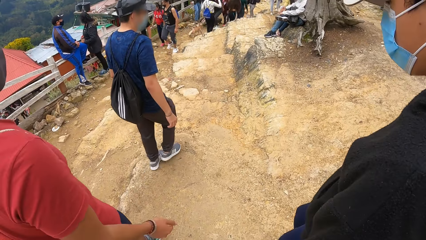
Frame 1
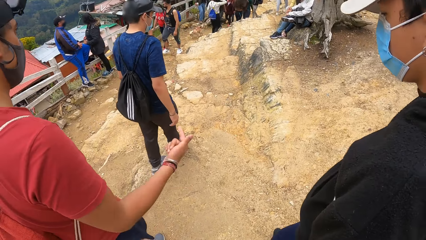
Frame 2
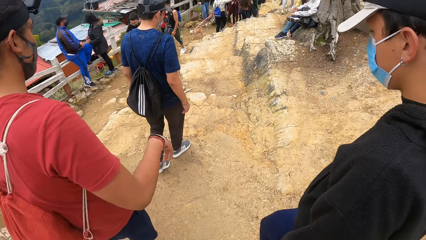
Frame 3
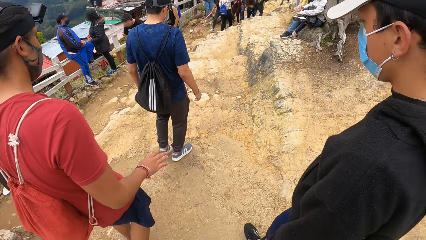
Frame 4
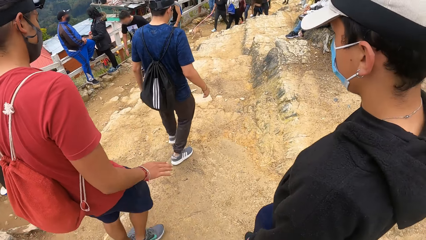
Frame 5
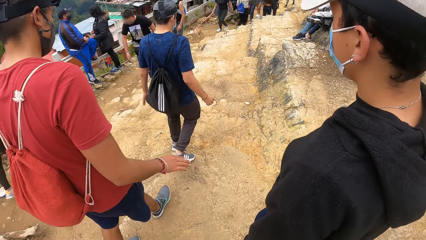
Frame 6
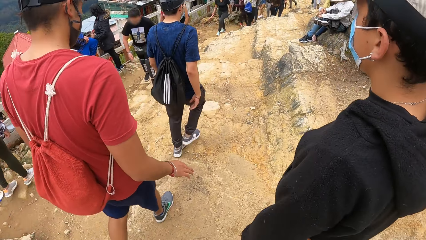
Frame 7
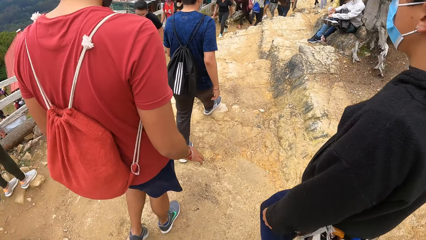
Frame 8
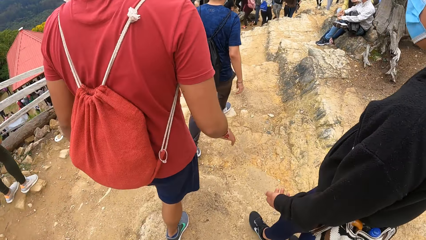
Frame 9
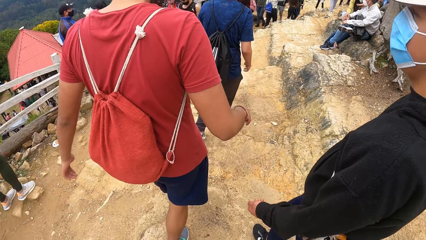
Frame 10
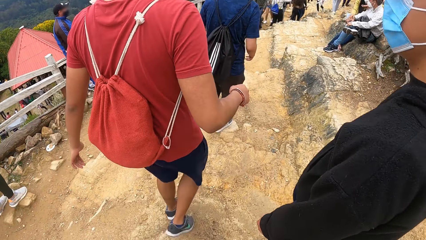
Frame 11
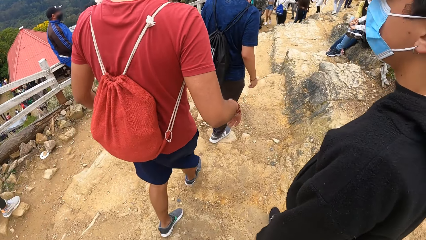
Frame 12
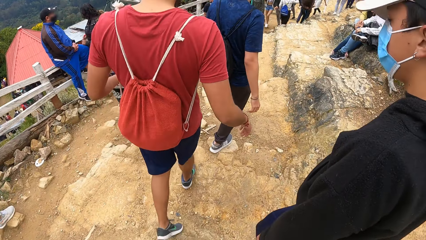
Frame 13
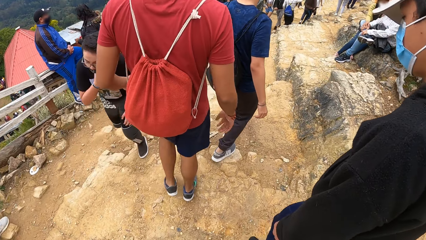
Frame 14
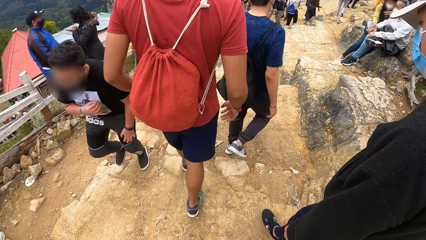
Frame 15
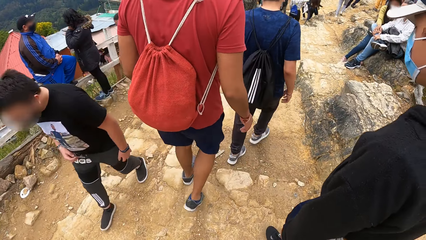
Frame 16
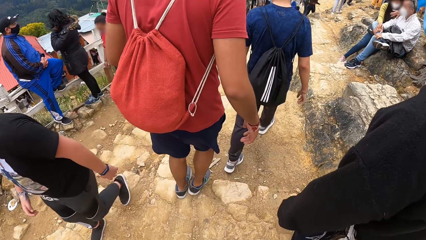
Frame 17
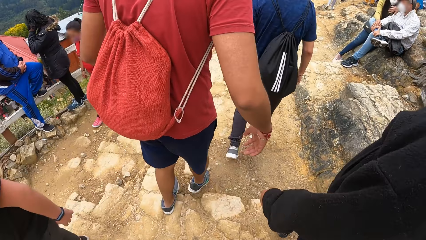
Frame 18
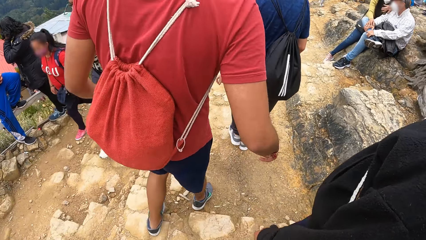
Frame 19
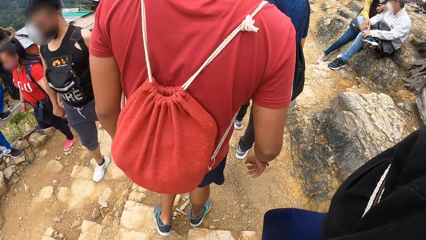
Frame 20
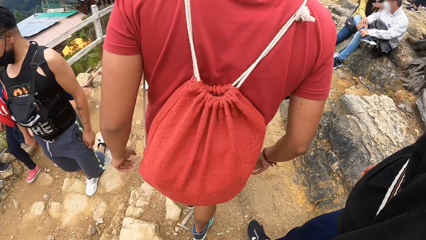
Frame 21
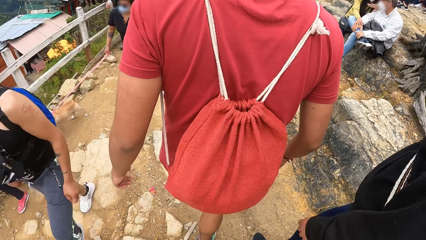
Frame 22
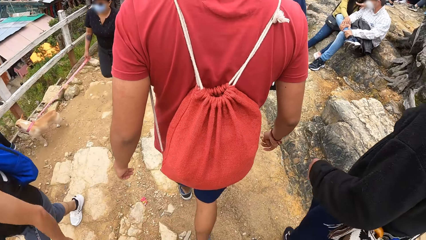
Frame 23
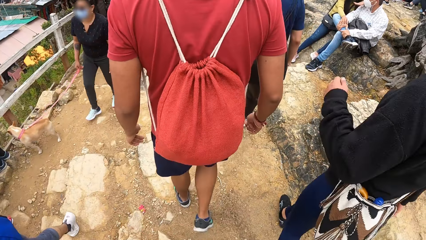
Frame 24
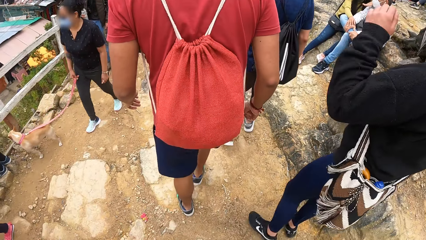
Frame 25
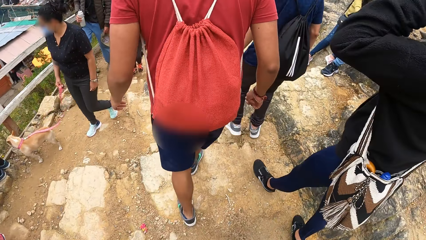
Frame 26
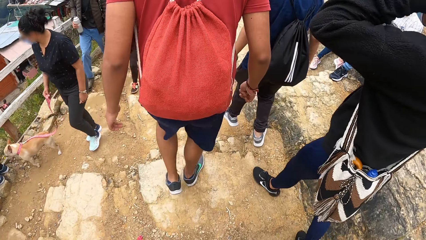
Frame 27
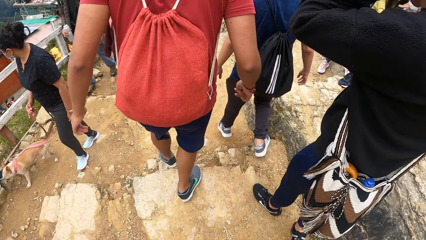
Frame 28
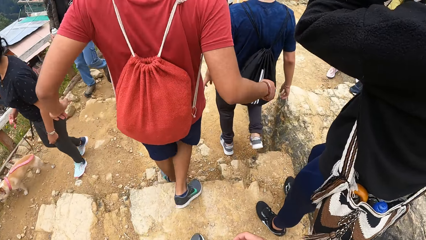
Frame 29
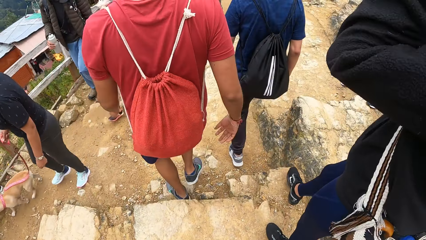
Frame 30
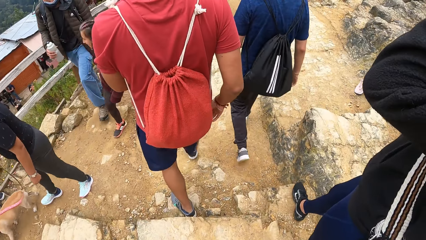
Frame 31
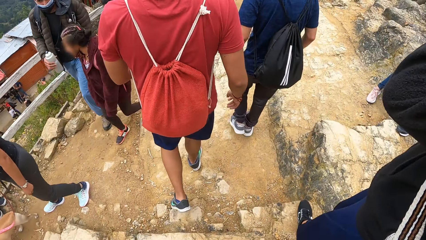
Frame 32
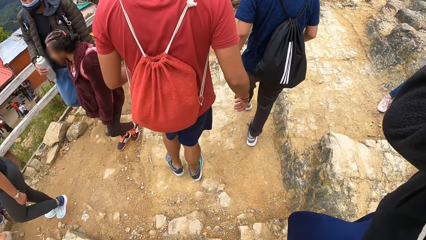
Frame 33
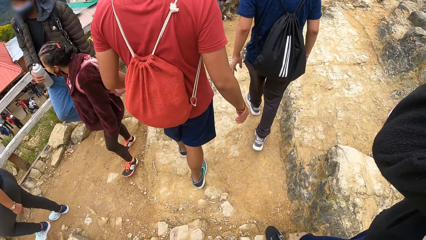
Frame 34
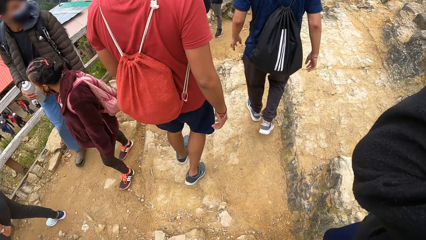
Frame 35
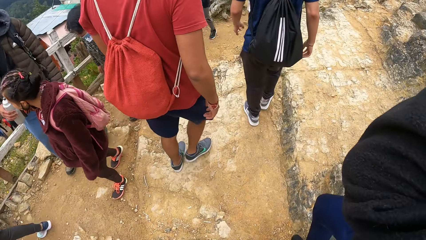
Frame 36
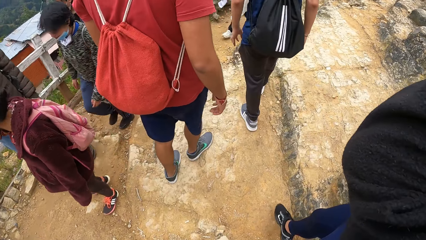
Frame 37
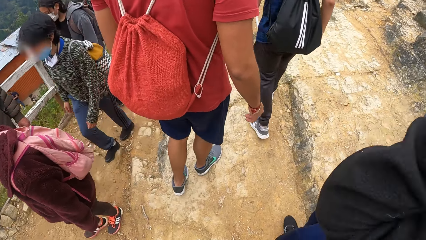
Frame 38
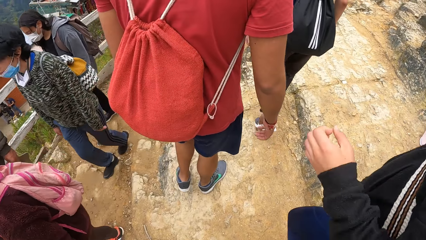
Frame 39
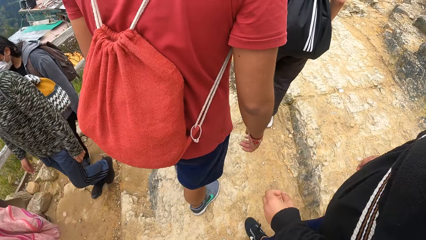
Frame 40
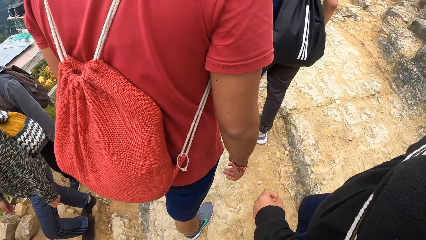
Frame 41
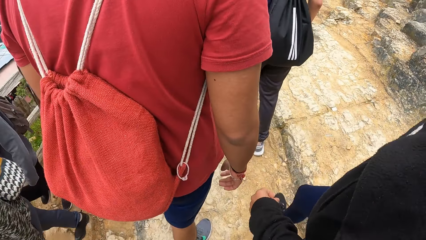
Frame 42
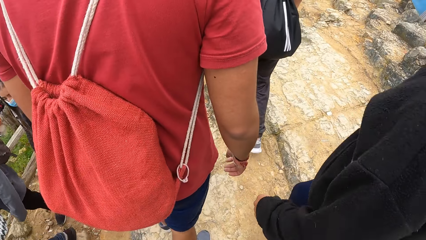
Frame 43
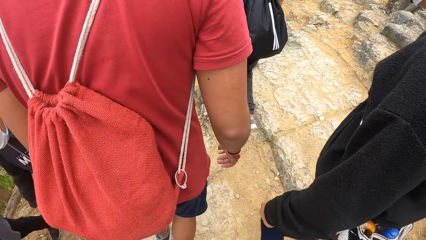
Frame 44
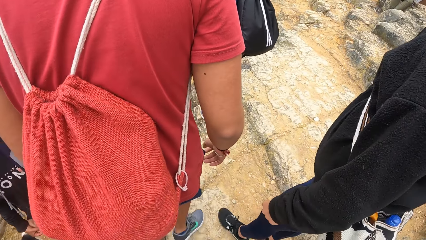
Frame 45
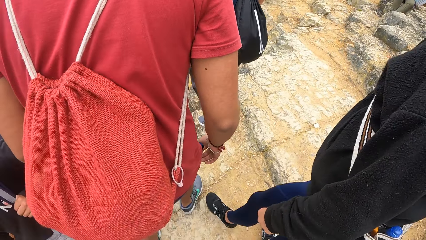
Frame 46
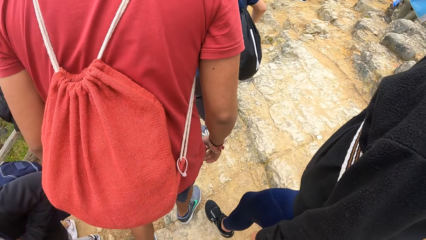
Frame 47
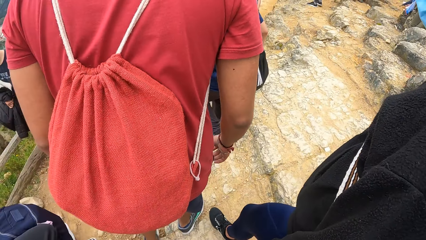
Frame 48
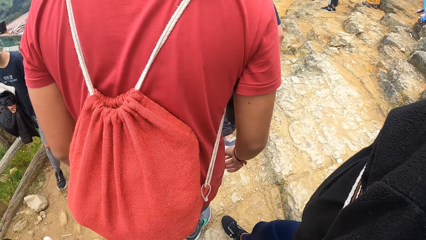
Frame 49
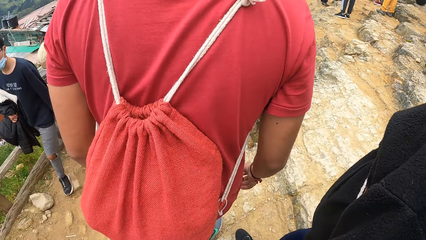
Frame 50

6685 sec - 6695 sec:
A man touches his face with his left hand.

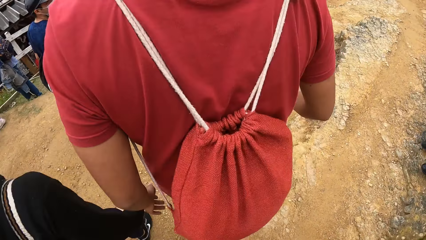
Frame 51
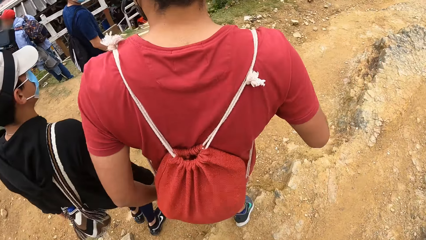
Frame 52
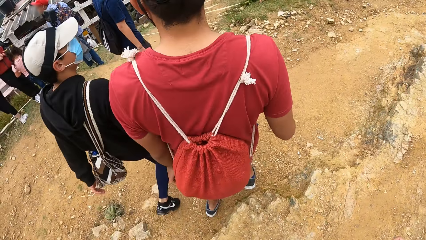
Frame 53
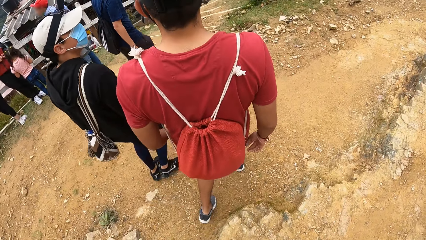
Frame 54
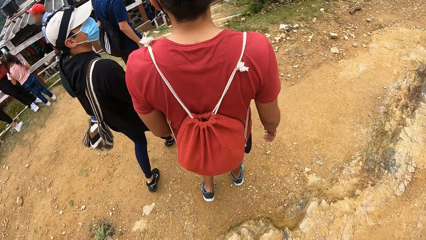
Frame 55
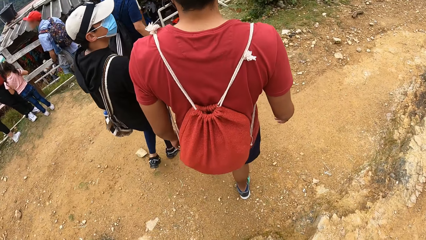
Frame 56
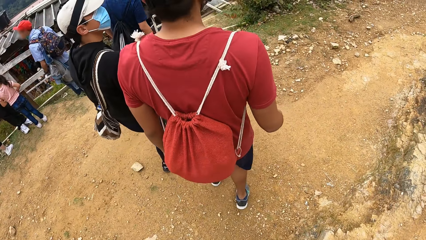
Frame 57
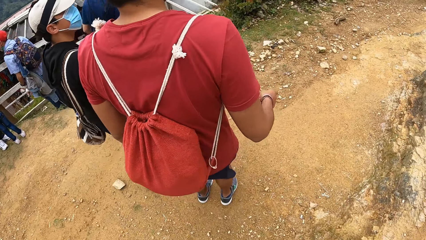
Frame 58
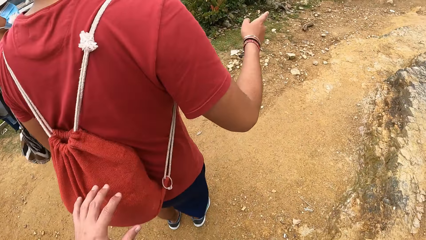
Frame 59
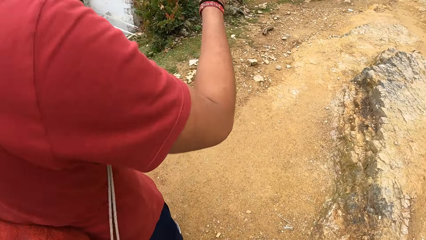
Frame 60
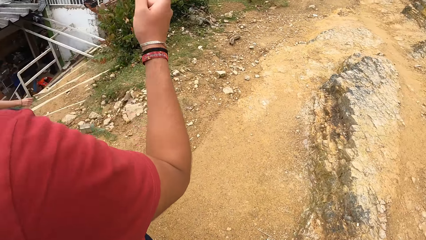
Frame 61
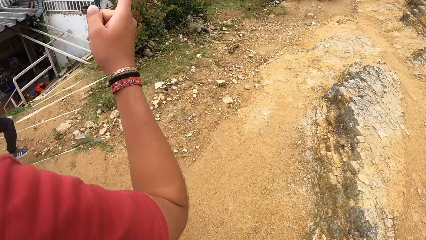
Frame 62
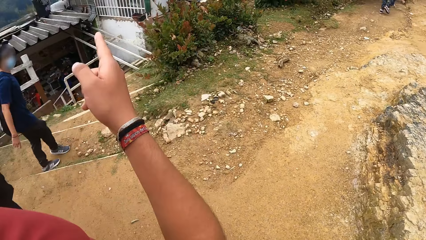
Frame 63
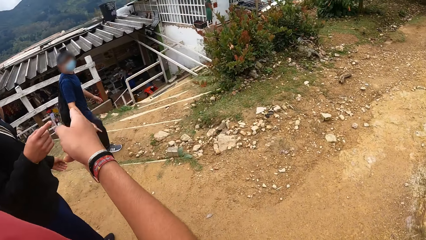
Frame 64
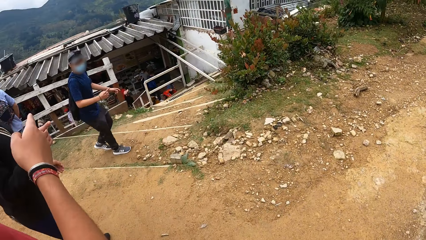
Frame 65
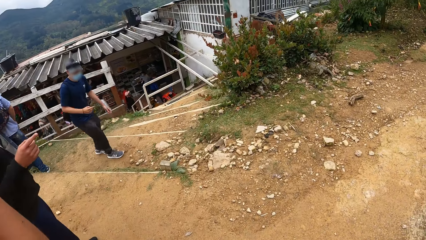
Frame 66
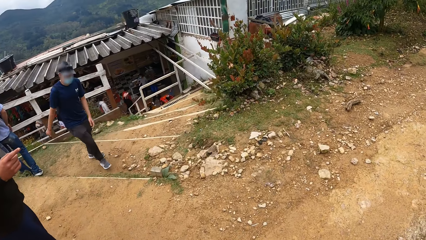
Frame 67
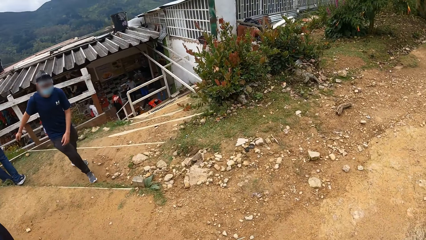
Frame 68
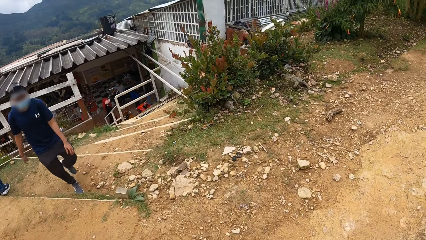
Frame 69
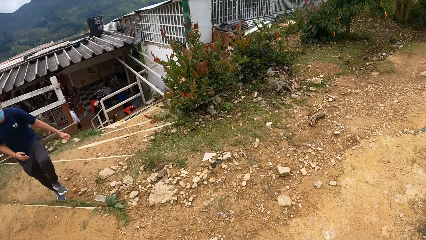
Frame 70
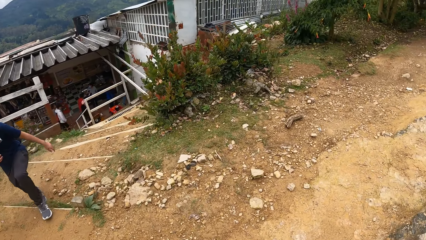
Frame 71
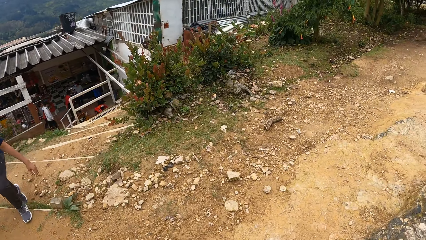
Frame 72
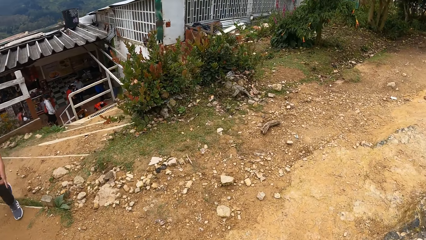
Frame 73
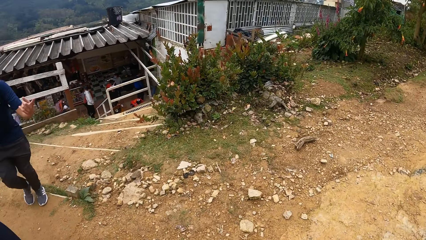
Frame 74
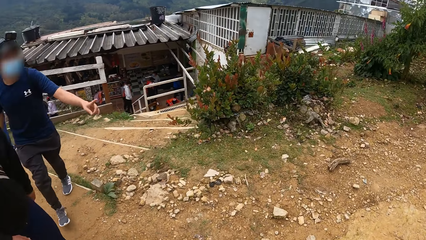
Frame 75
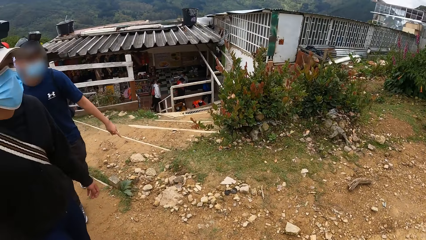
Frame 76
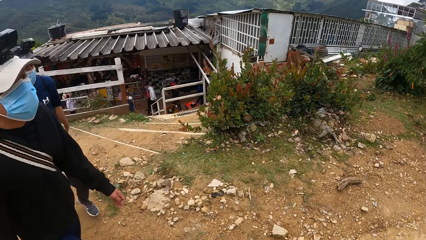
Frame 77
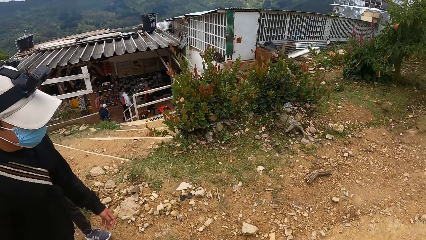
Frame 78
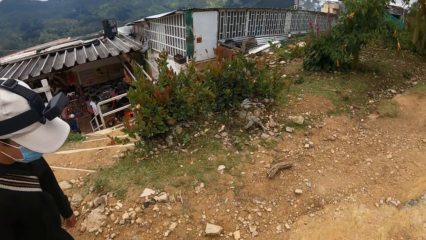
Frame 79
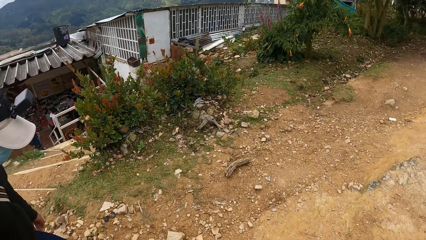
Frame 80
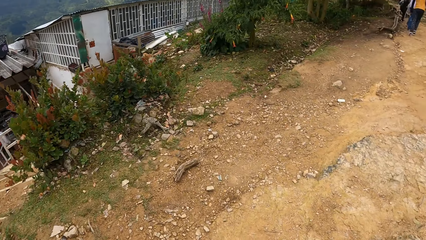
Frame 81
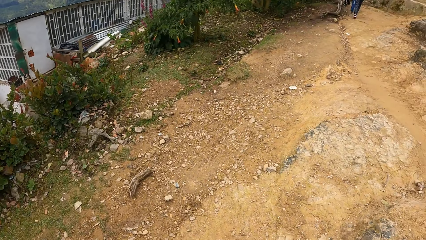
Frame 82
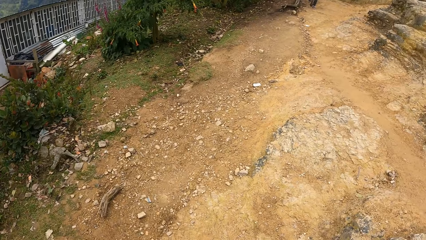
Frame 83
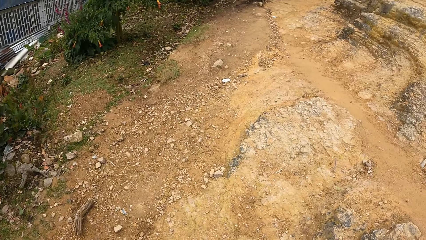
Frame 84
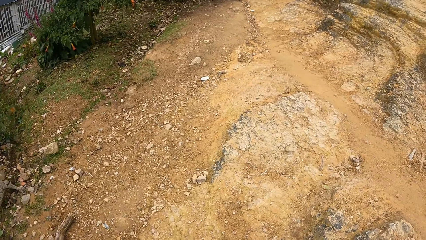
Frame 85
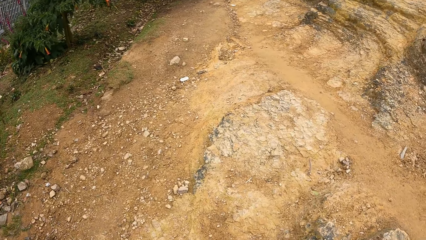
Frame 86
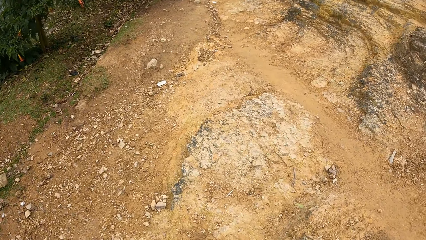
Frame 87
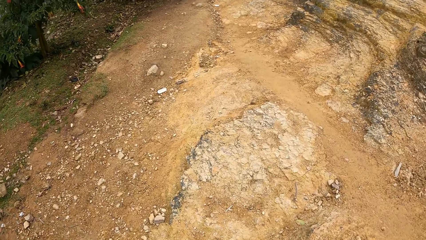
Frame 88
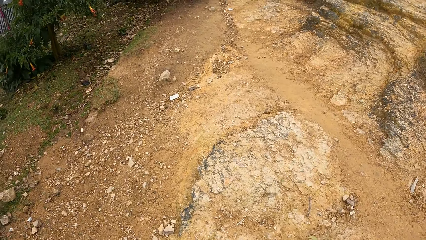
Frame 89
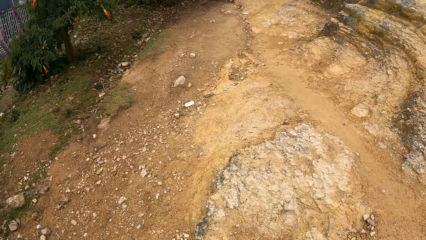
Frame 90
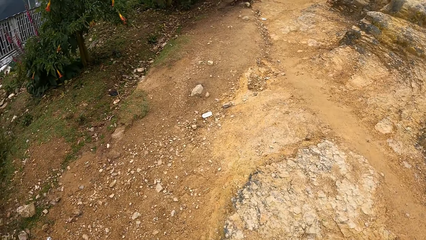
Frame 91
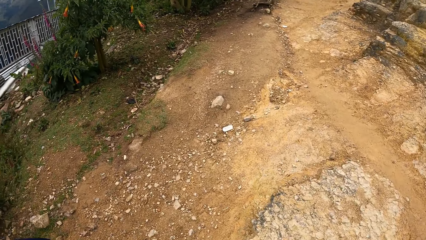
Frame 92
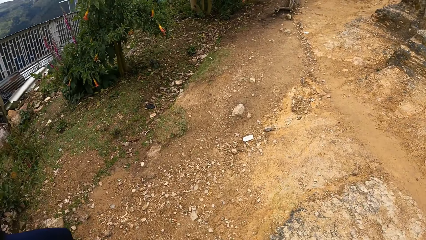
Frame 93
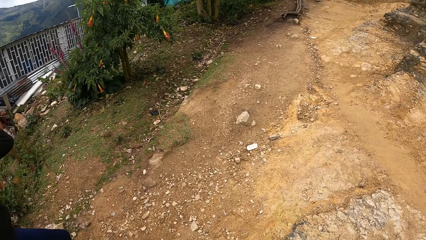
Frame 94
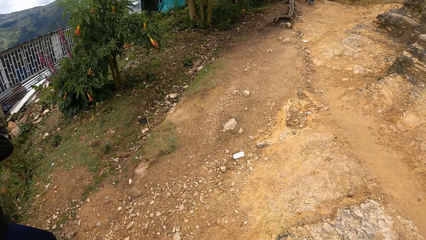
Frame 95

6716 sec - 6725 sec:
The camera wearer touches a drawstring bag behind a man with his left hand. Another man walks along a path on the hill. A third man walks along the path on the hill. The camera wearer walks along the path on the hill.
